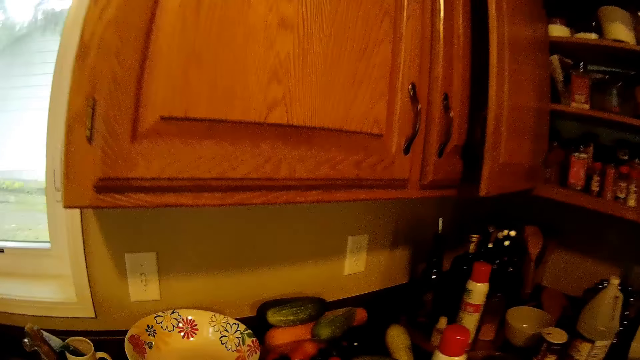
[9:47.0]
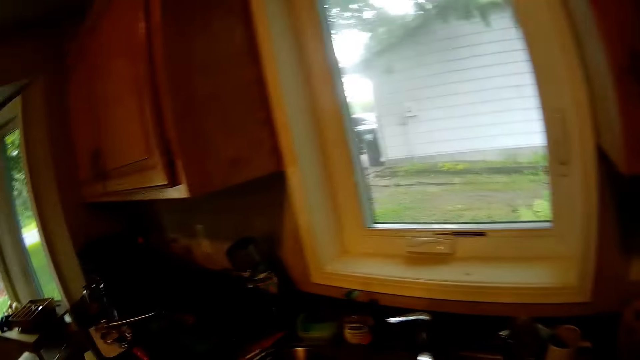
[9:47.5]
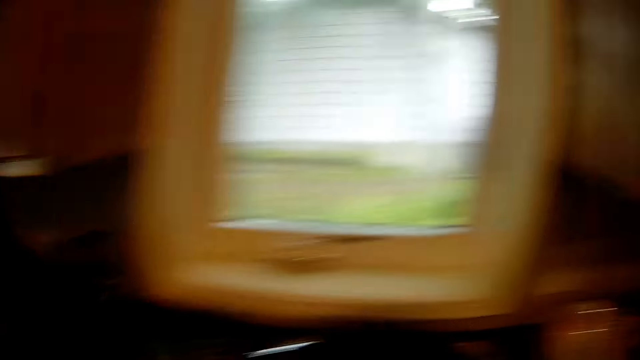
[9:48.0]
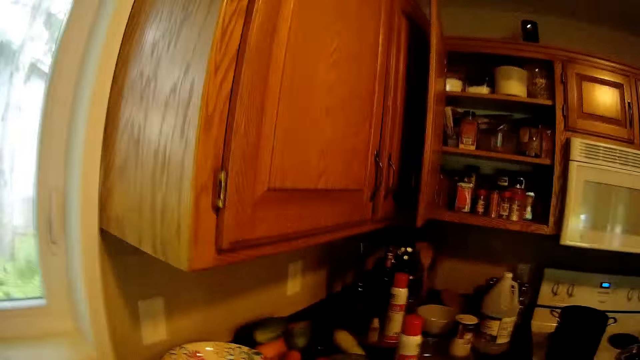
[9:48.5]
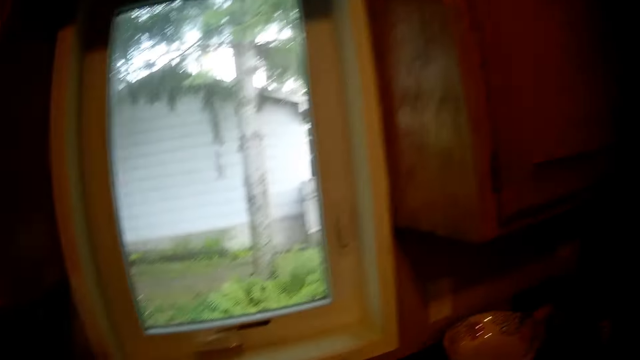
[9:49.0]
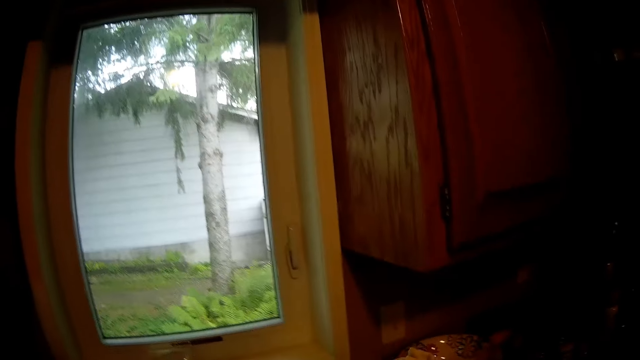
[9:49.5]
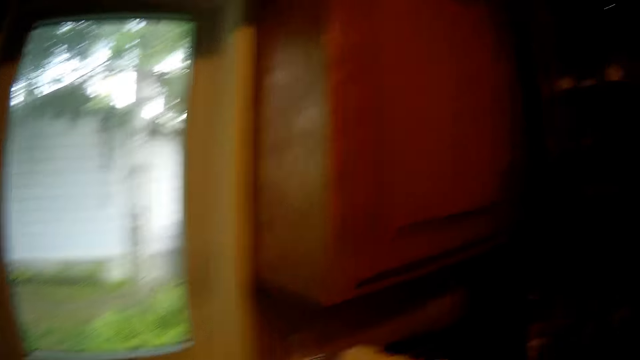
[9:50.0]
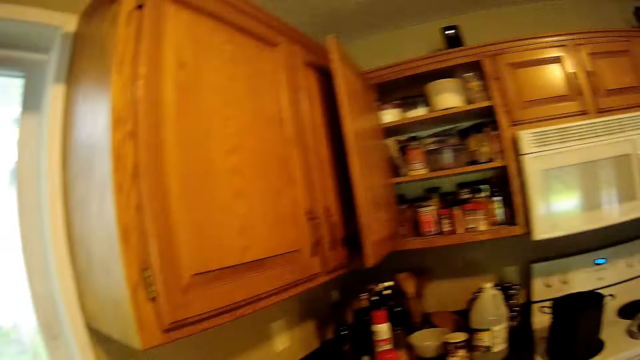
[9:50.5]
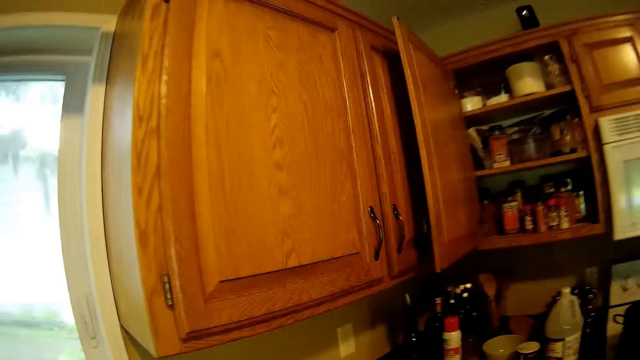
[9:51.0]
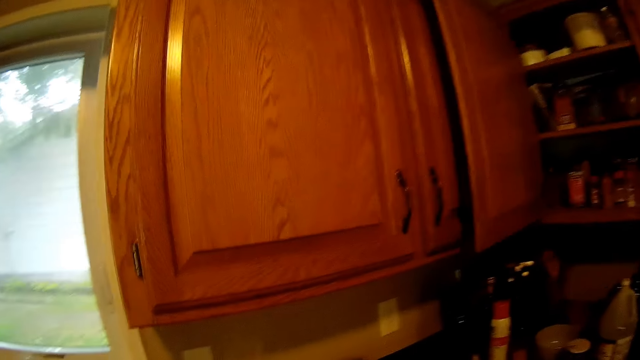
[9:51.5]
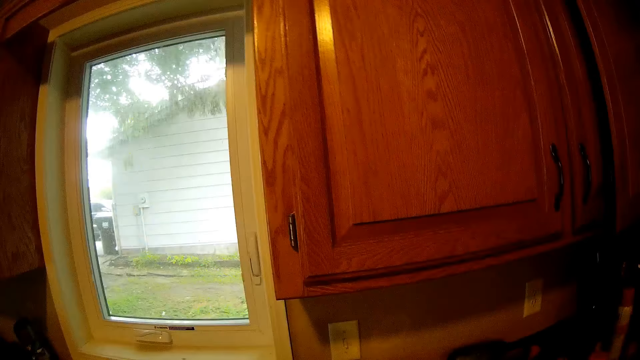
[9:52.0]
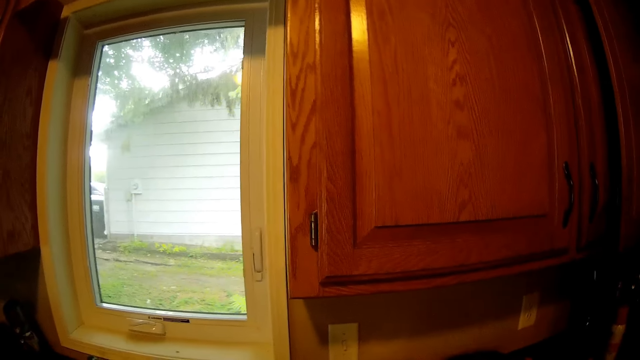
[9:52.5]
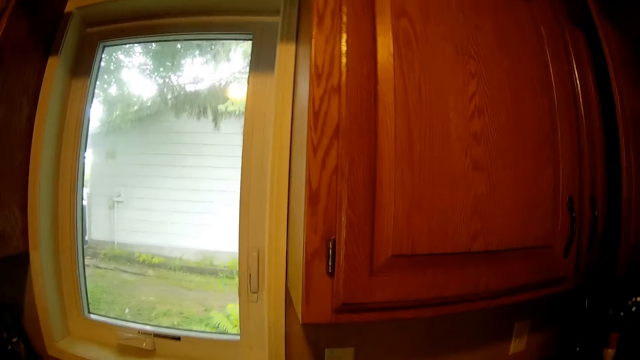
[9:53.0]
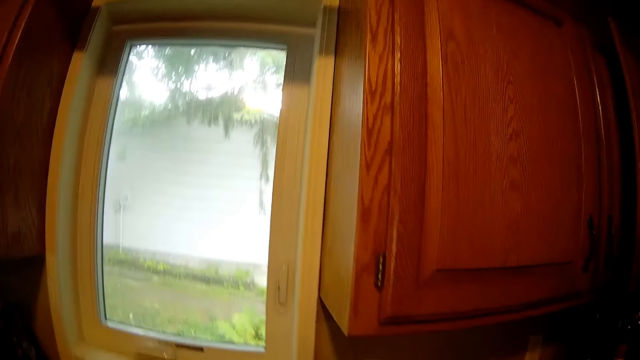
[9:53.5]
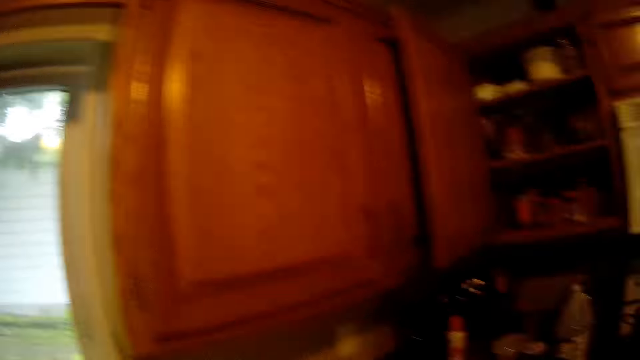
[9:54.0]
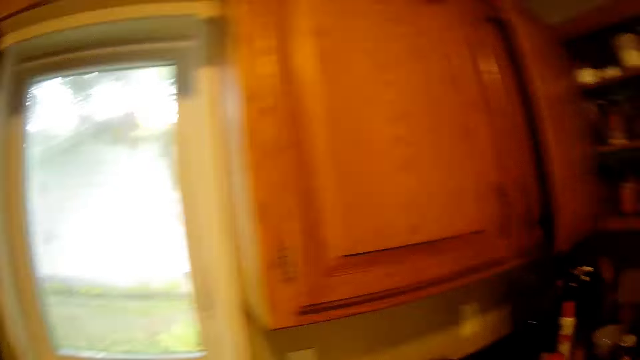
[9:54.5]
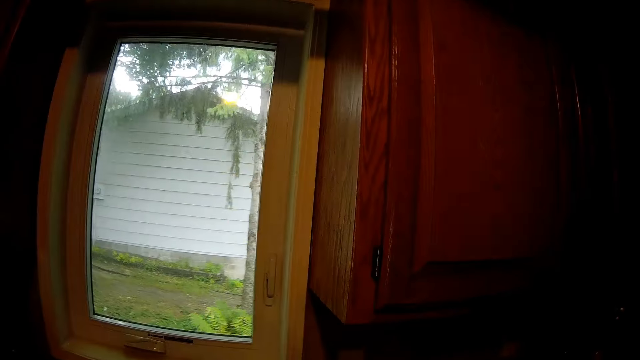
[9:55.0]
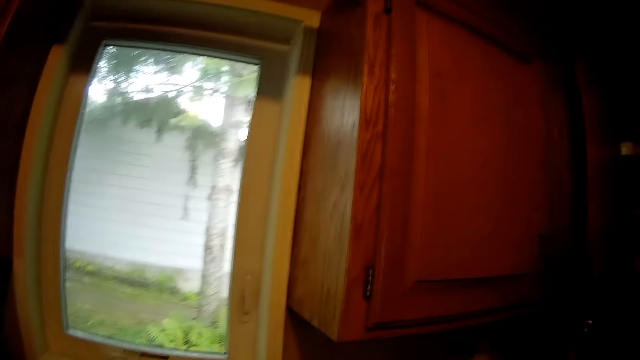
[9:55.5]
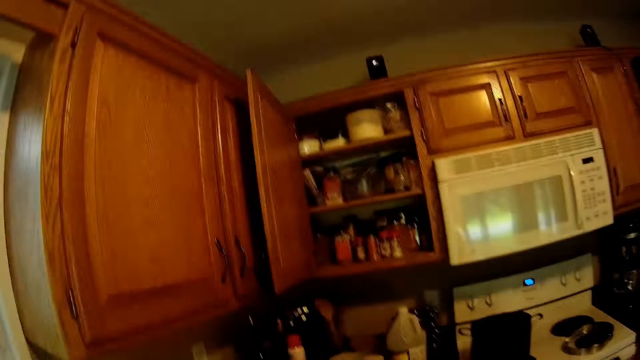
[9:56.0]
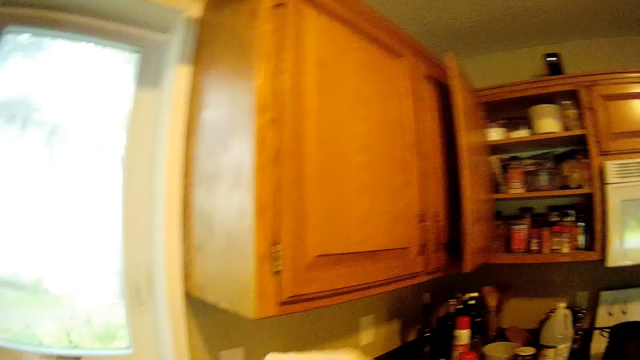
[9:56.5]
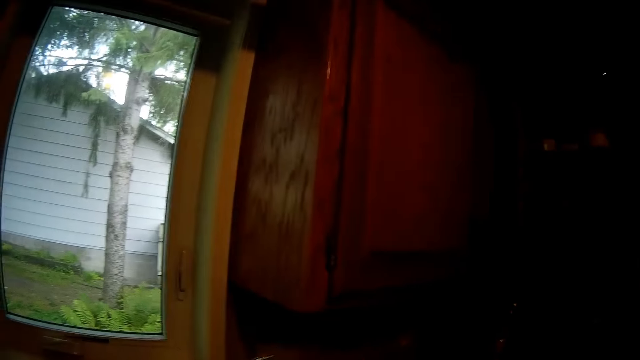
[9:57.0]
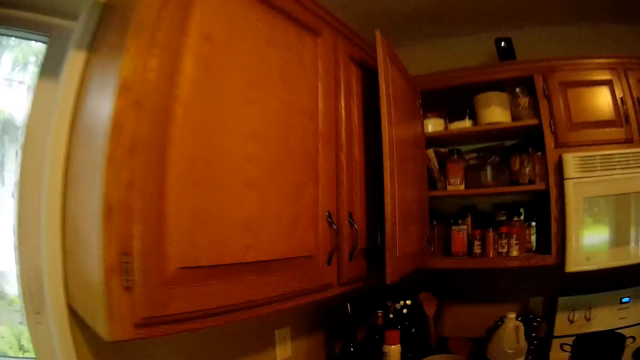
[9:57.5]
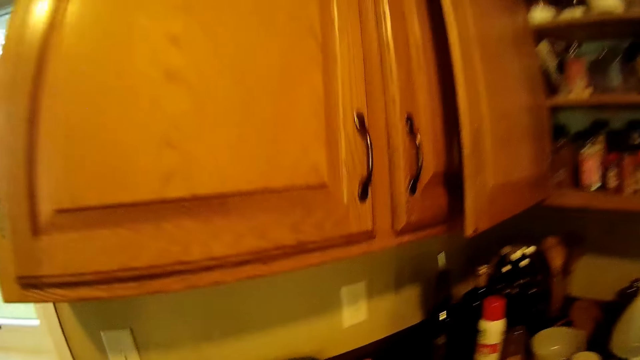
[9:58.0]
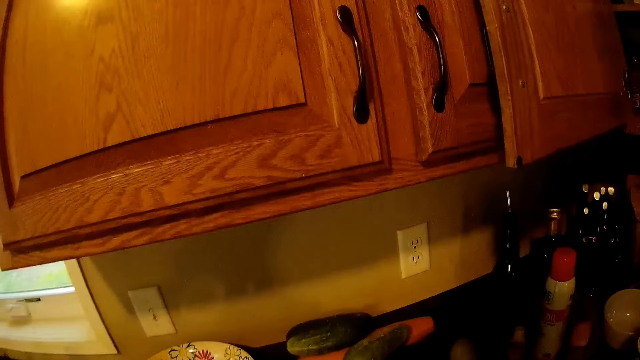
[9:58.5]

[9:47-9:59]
The camera wearer drops the glass jar on the slab. They wipe the glass.

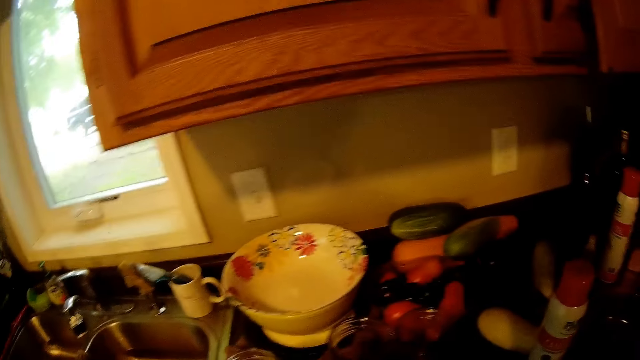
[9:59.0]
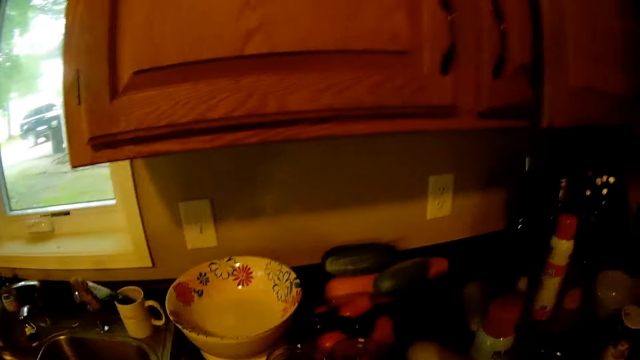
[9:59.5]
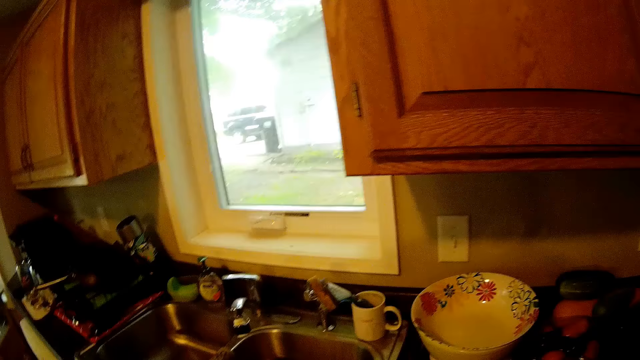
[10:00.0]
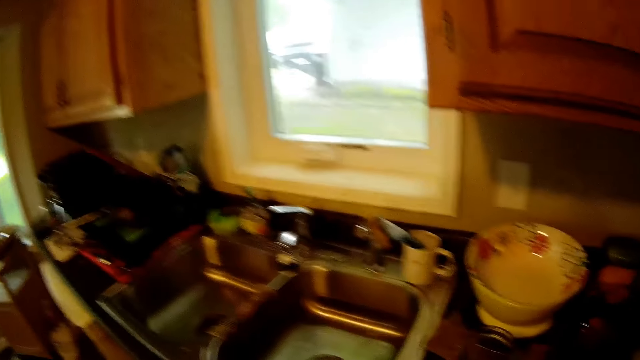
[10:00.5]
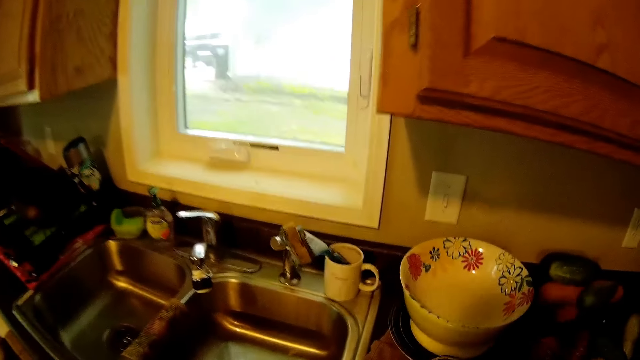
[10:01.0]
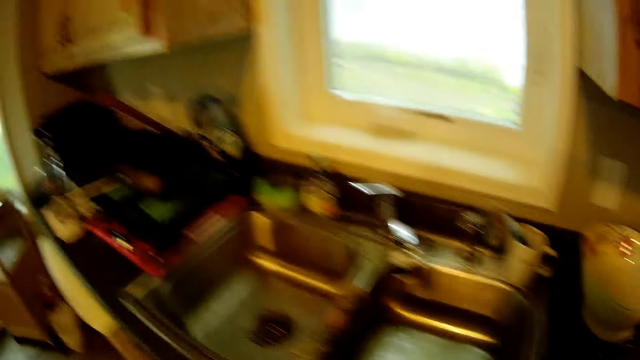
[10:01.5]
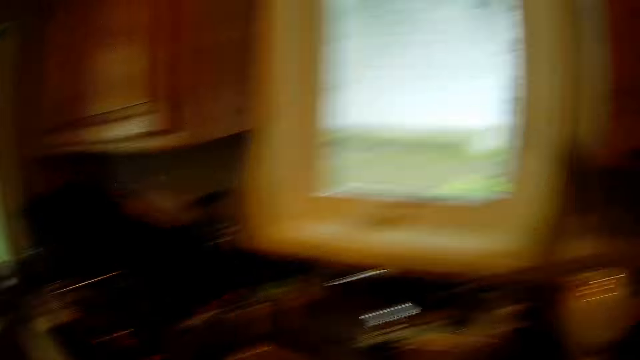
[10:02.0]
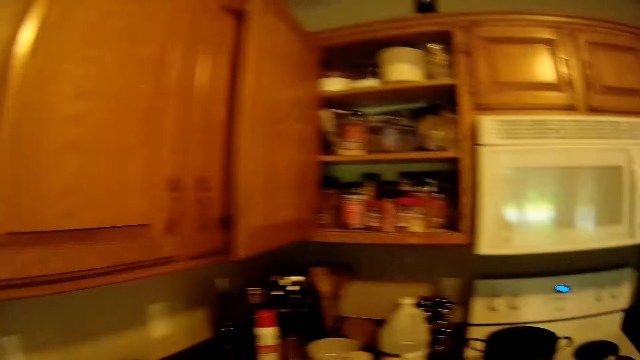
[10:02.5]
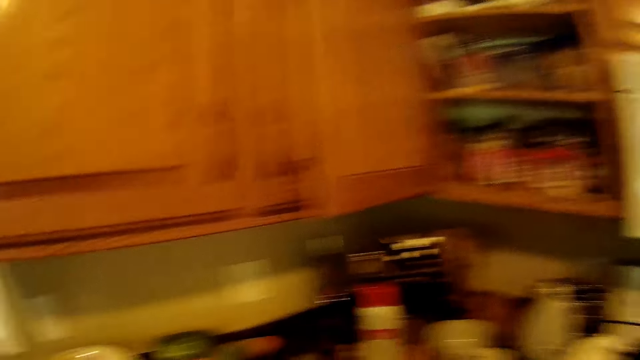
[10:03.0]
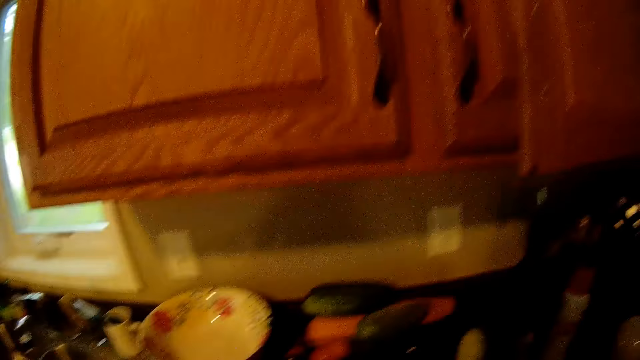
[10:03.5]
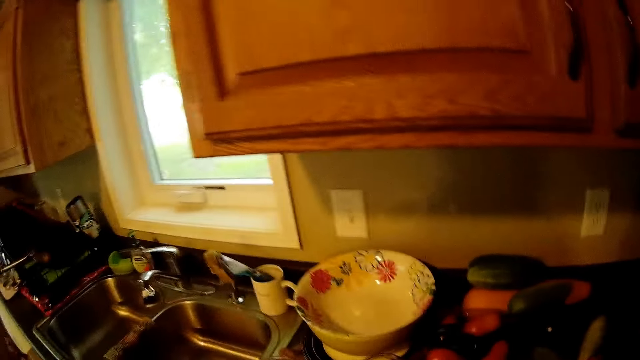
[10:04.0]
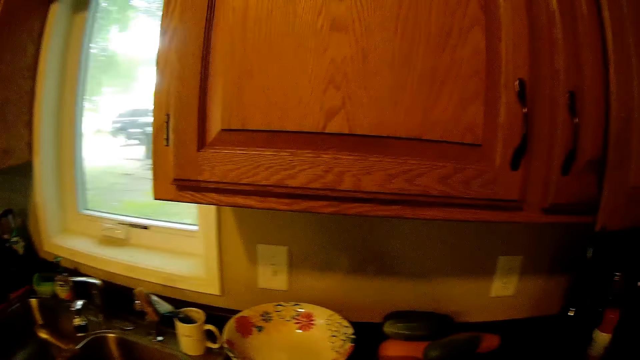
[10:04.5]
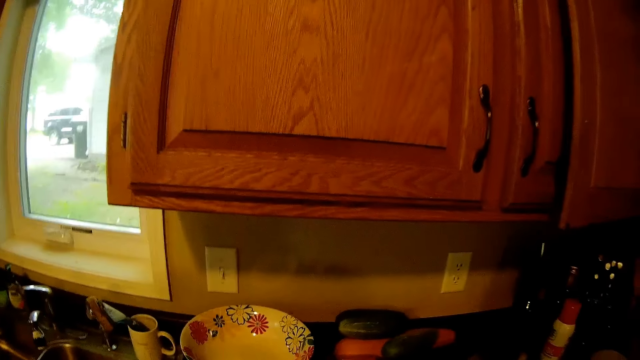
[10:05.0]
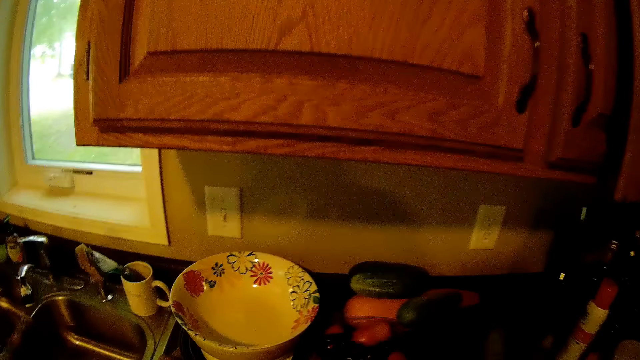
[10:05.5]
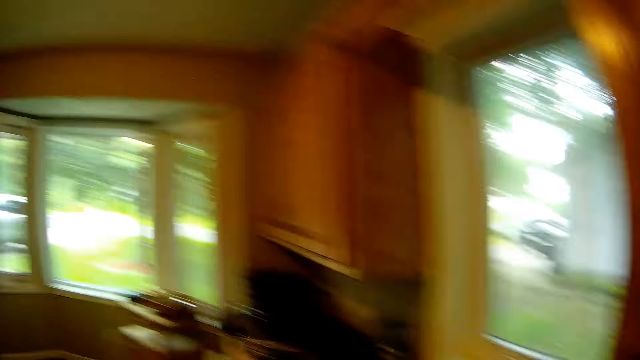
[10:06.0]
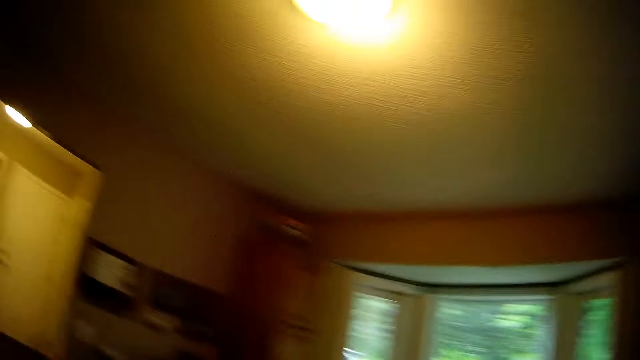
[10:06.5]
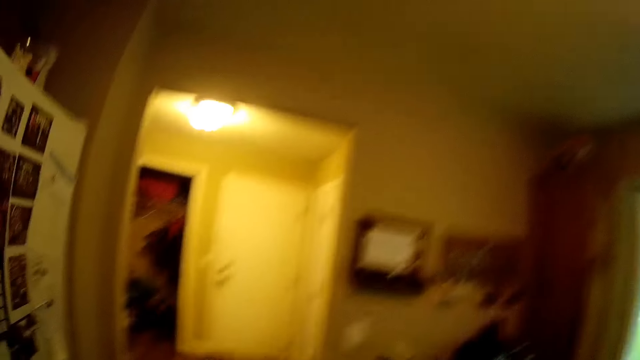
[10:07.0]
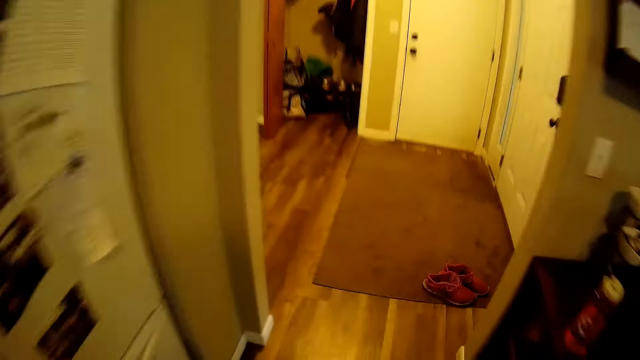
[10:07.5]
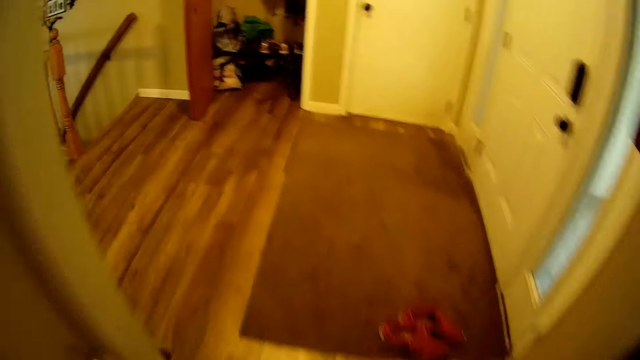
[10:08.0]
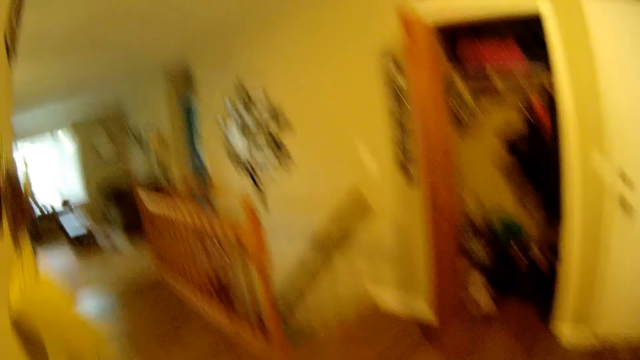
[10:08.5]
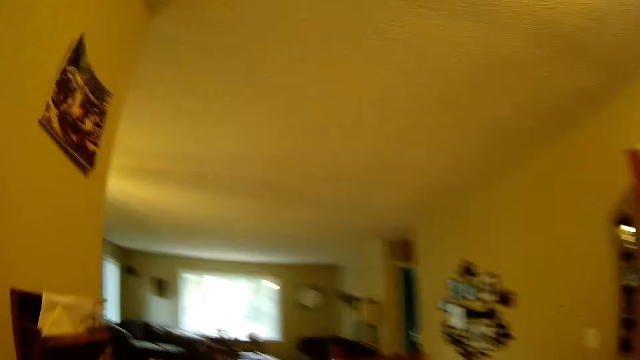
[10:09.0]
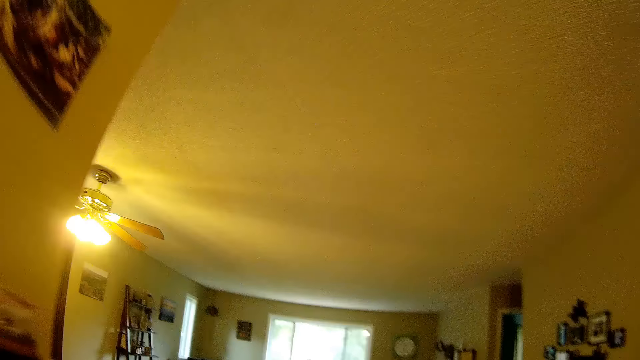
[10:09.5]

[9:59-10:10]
The camera wearer walks towards a dining table.
